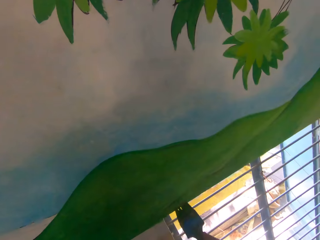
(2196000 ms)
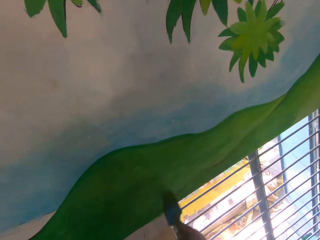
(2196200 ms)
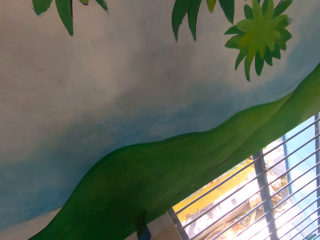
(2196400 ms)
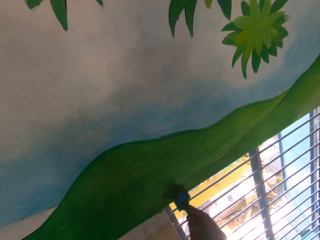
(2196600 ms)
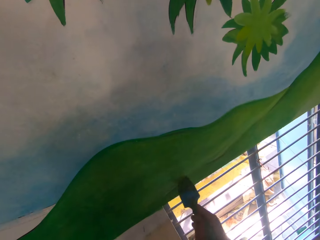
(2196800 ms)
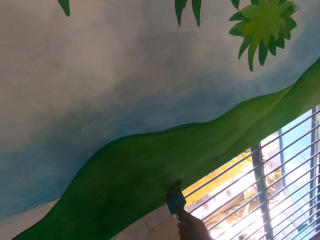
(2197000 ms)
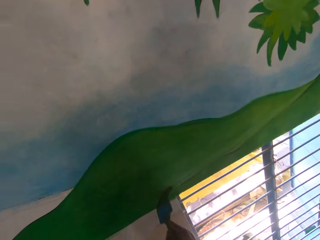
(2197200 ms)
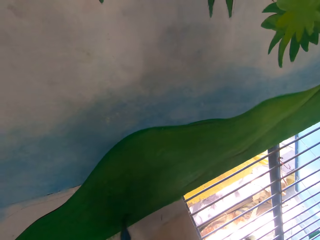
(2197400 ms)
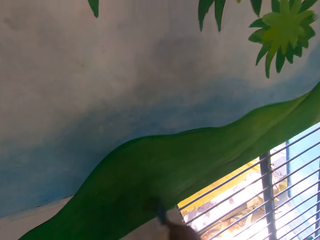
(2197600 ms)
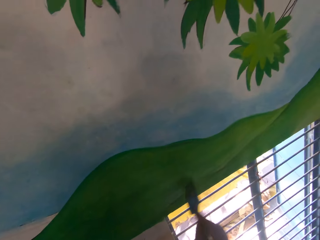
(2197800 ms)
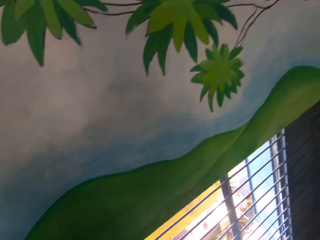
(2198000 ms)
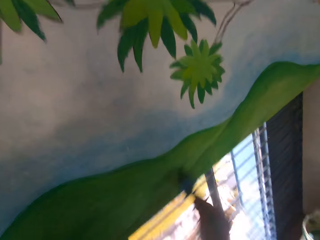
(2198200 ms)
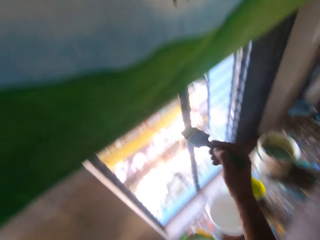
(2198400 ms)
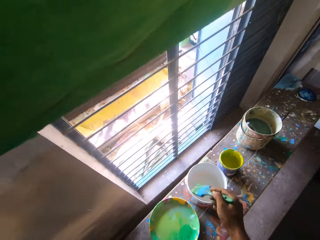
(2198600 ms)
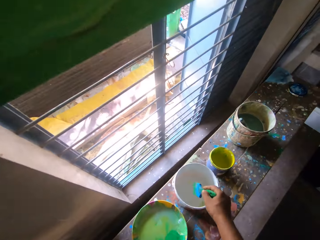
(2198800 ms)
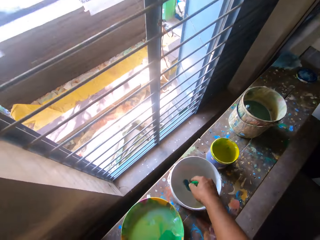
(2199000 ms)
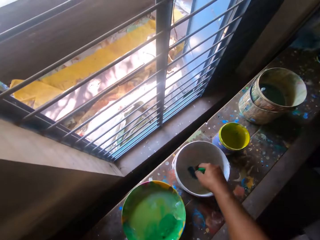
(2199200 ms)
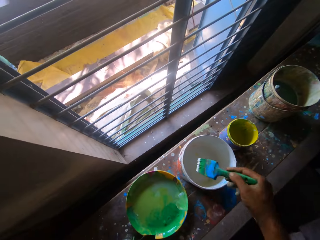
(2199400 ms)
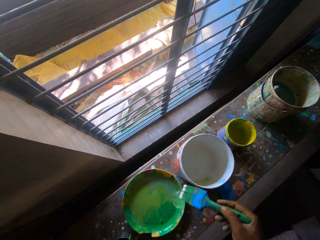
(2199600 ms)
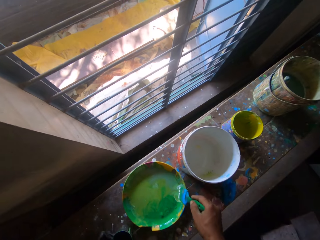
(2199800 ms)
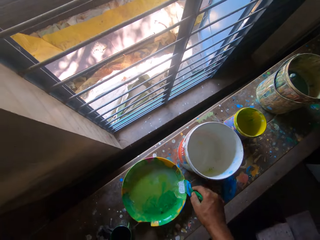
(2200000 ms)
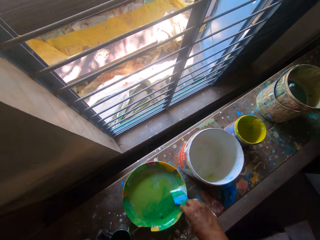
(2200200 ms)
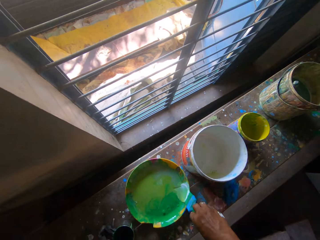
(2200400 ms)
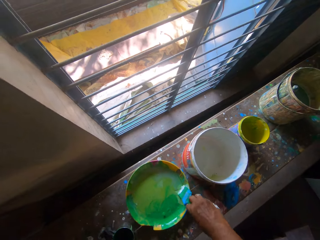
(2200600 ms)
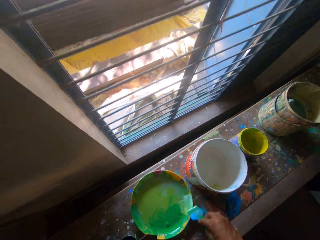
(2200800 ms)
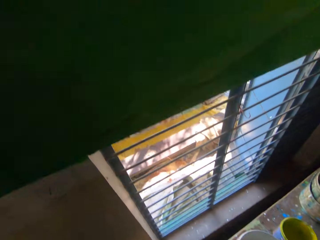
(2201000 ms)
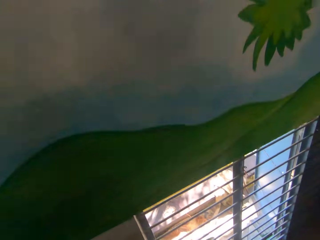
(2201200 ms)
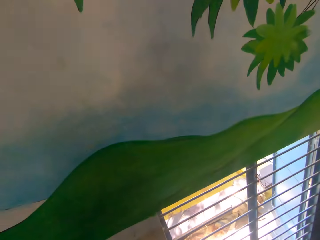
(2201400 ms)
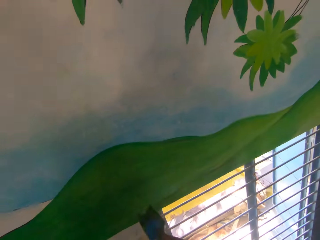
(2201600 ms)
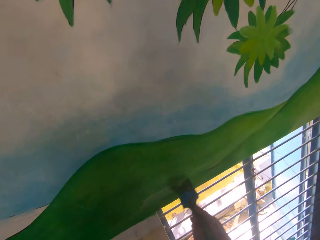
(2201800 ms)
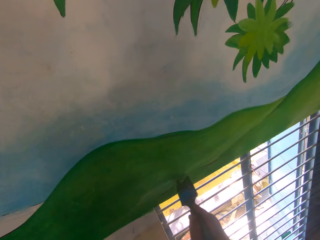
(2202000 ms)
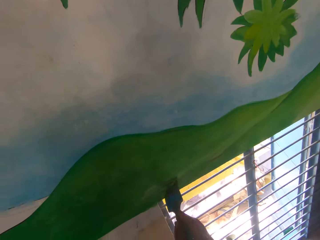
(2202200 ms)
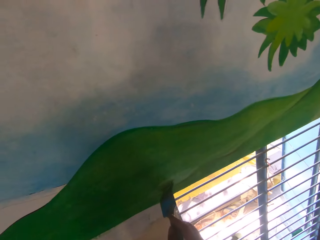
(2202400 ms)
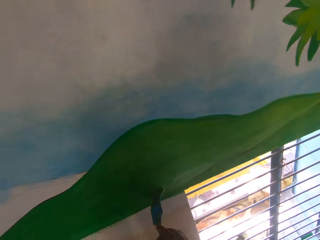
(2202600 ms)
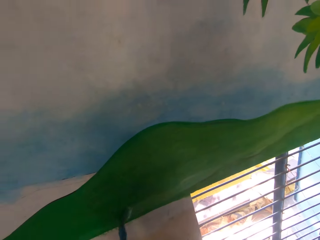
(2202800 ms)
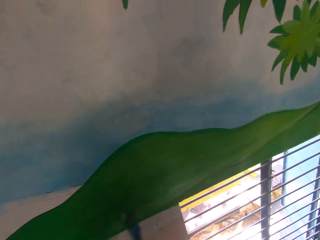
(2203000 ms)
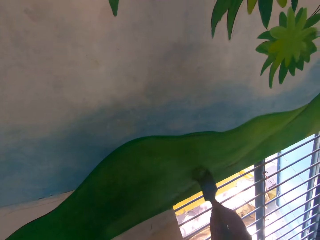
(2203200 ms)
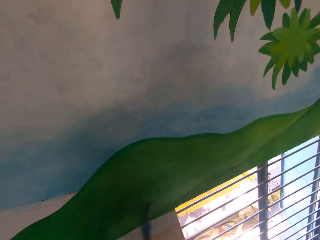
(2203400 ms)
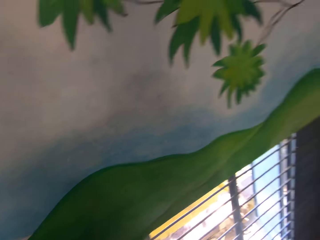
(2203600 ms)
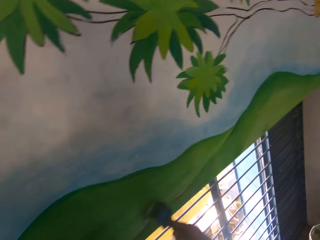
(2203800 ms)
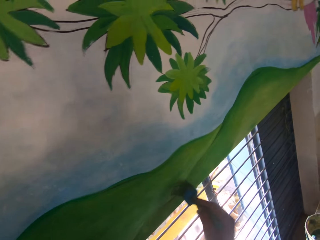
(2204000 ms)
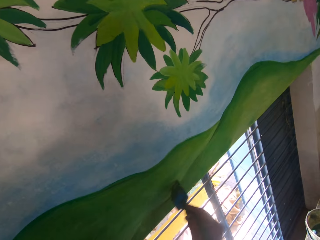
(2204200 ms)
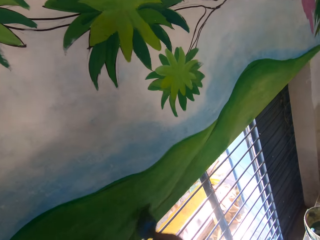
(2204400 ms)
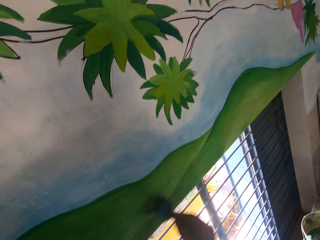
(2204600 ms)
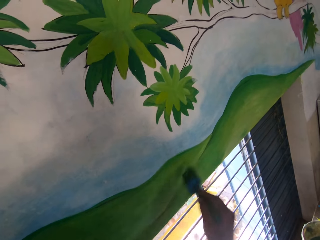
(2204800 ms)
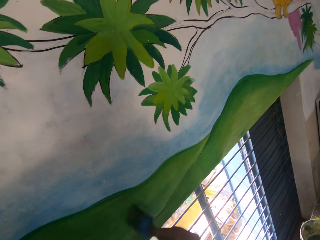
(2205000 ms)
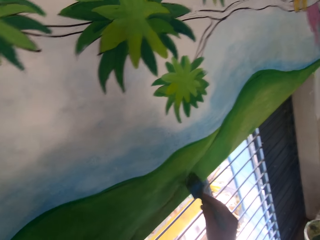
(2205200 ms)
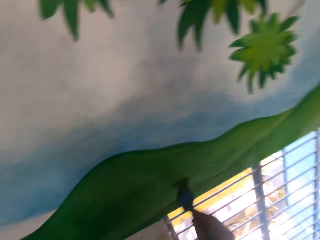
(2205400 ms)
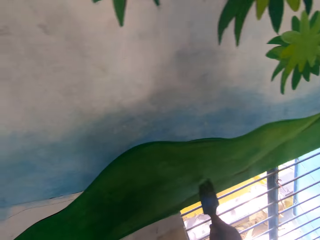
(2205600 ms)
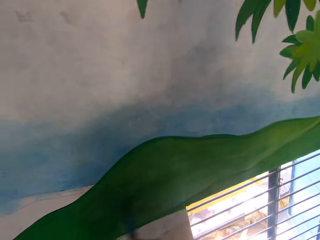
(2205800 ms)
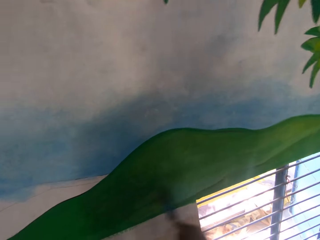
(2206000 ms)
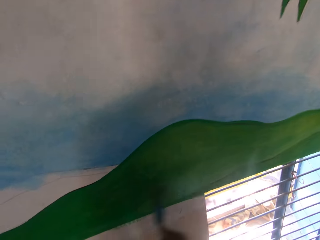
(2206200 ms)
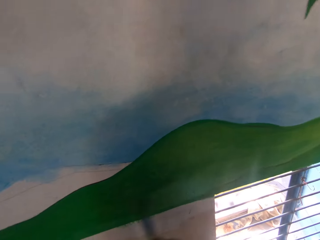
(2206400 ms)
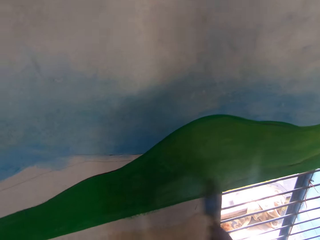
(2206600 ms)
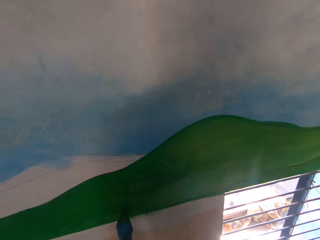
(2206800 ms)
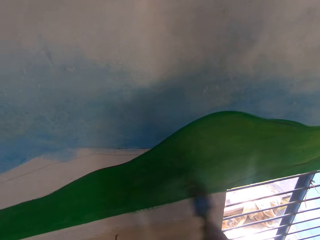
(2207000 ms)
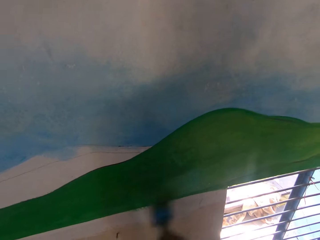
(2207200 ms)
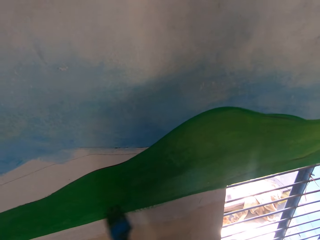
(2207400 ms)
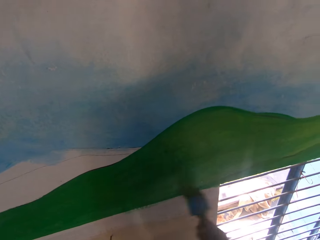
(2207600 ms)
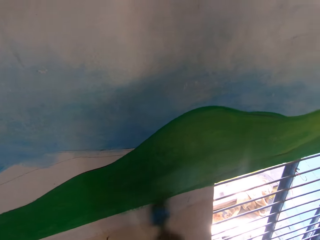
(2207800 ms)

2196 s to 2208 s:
The camera wearer paints the wall with the brush in his right hand. He dips the paintbrush into a white paint bucket on the bench with his right hand. He mixes the paint in the plate on the bench with the paintbrush in his right hand. He paints the wall with the brush in his right hand.

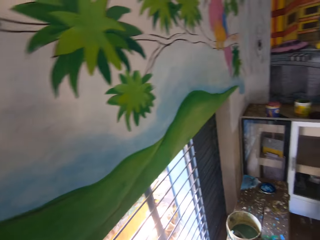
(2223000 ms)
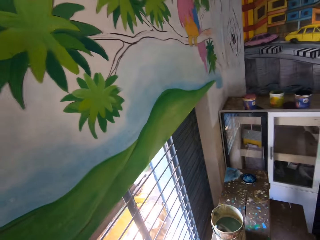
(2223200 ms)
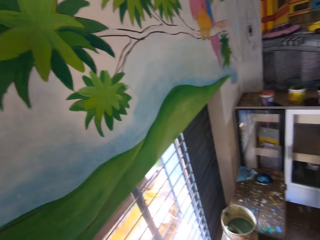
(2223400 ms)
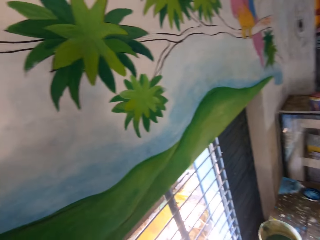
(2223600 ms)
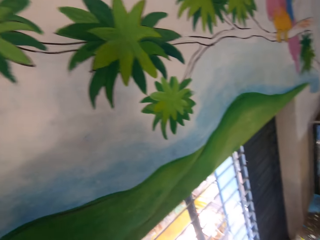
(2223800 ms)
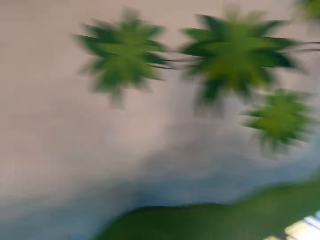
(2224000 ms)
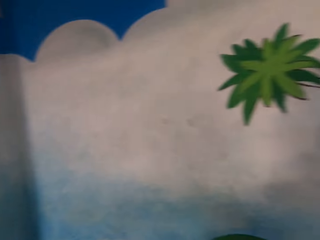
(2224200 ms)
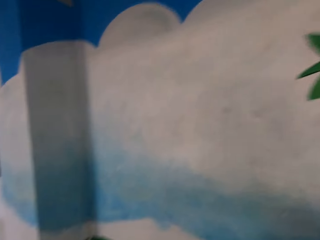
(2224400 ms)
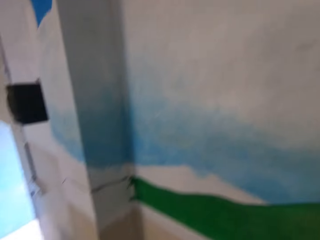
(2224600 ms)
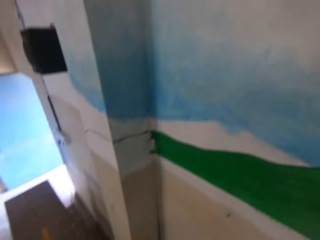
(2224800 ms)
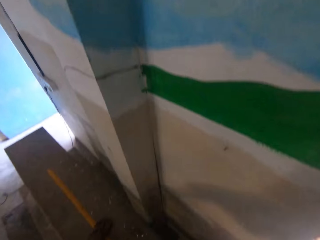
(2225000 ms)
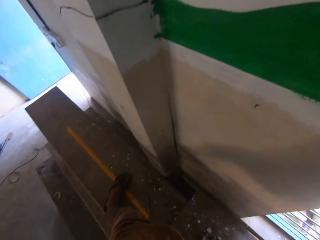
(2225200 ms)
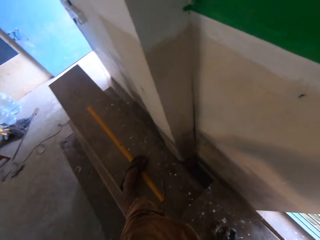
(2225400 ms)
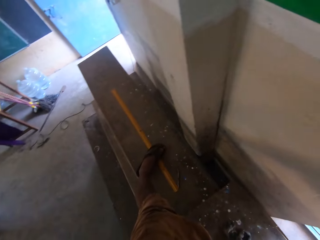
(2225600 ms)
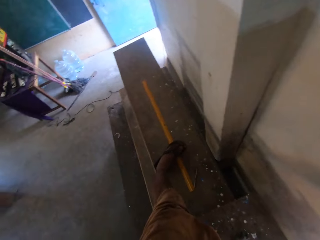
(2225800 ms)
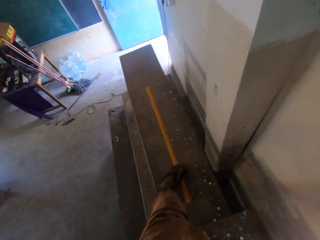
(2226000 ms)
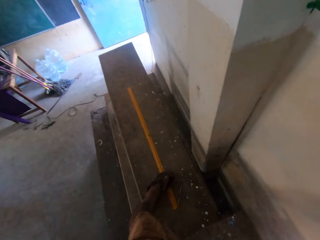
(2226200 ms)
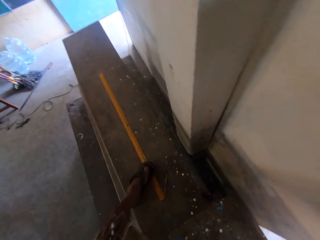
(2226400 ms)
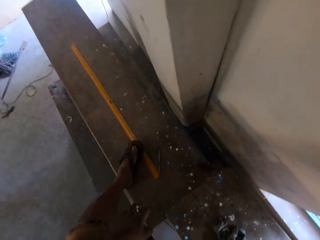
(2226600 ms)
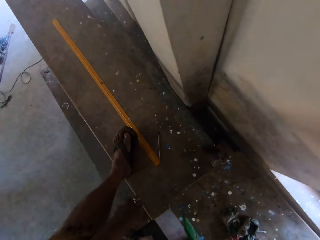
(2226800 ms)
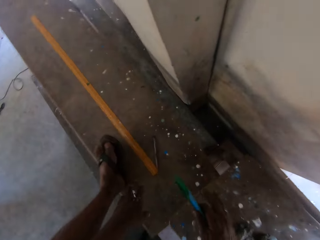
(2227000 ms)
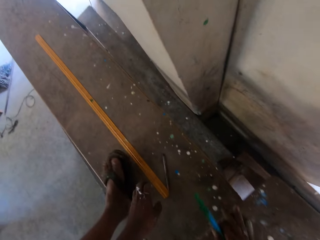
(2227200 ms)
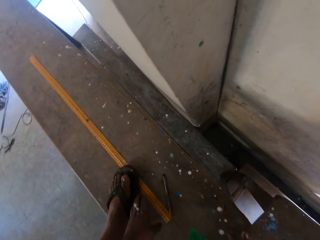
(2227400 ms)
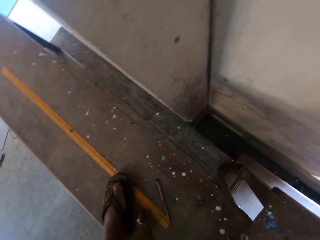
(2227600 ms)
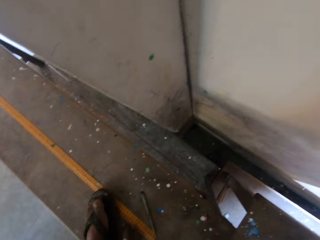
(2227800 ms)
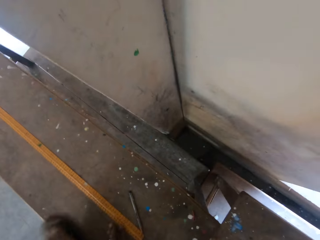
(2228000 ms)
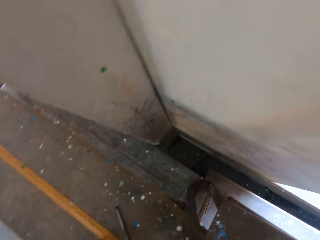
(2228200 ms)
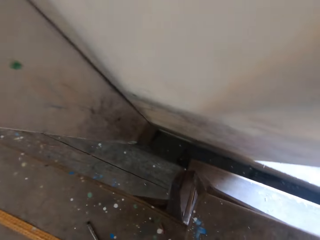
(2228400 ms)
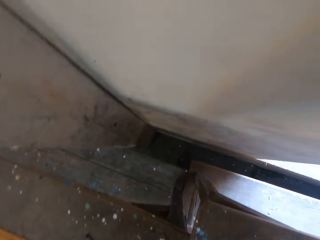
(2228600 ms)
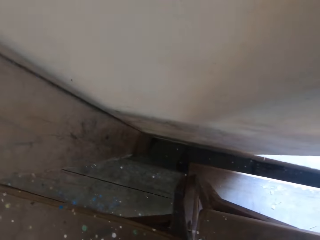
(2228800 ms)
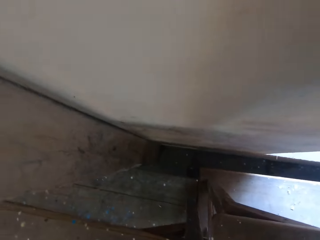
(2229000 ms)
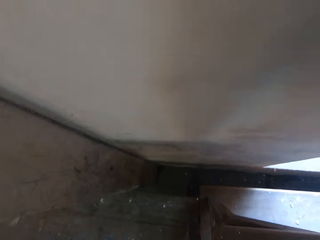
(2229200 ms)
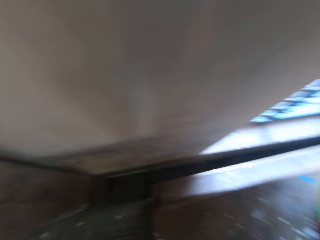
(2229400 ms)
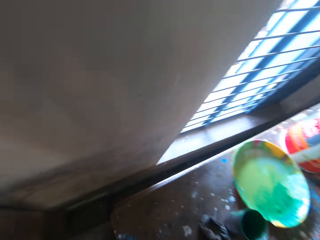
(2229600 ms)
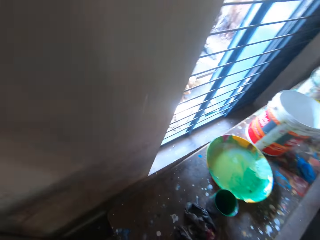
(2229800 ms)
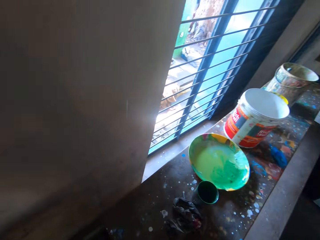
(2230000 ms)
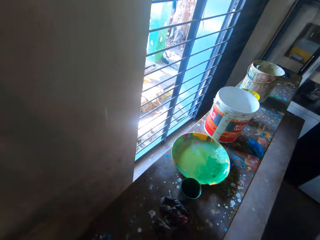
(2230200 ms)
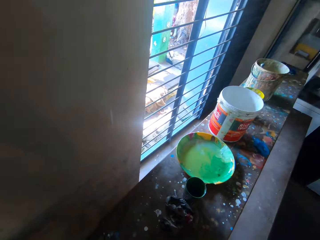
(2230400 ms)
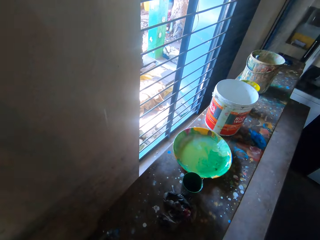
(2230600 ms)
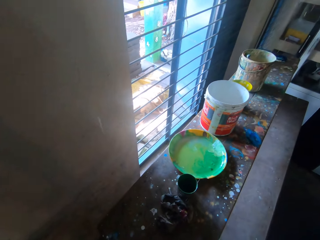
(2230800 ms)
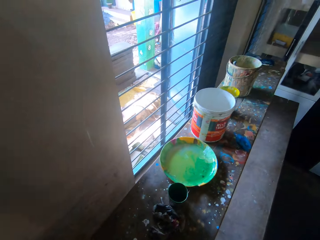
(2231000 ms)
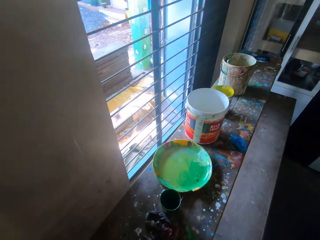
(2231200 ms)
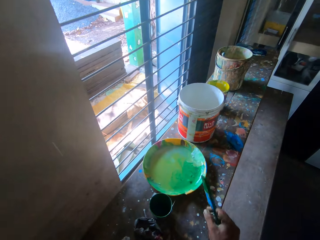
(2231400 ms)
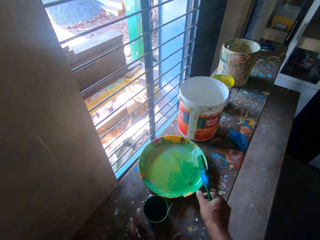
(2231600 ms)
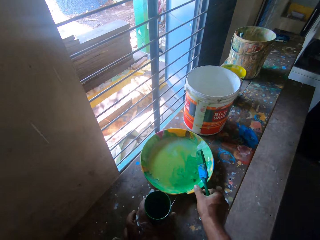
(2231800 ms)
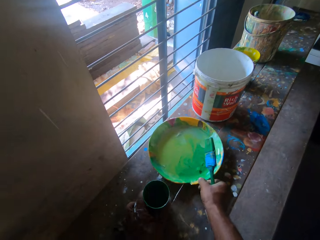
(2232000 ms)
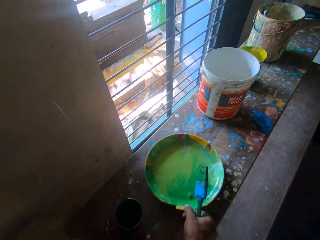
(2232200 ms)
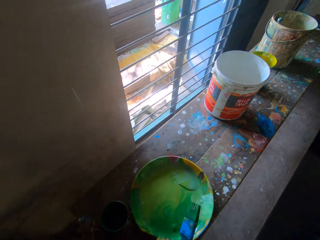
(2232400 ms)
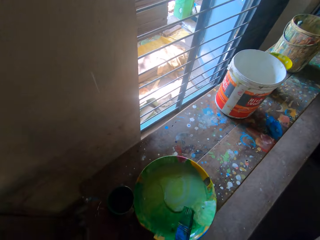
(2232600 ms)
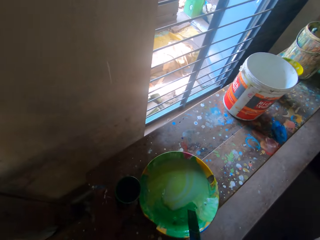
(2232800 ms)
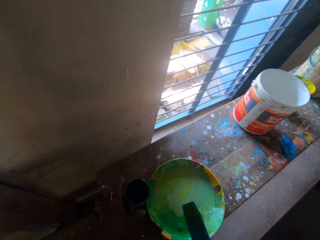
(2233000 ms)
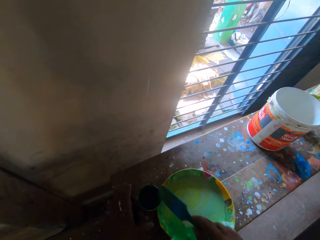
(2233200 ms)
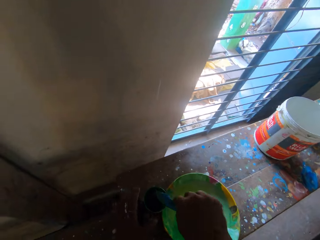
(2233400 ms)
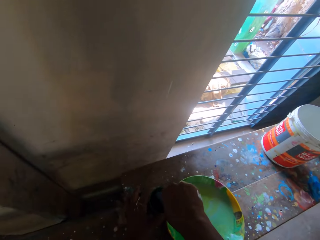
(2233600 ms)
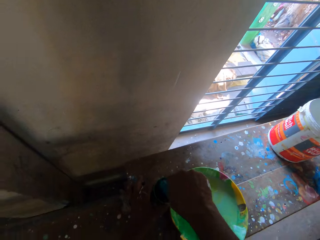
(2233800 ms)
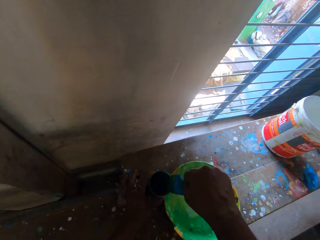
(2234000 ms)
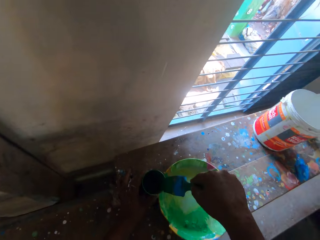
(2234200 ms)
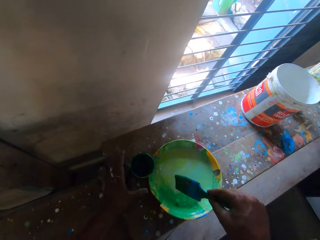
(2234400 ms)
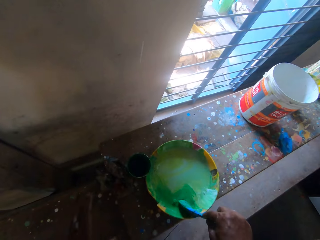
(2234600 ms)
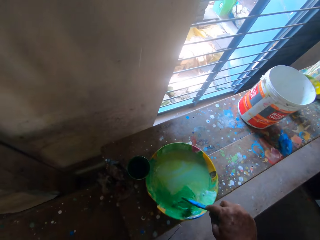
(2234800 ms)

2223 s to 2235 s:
The camera wearer looks around, steps down and looks around. He moves the plate on the bench with his right hand. He moves the cup on the bench with his left hand. He pulls the paint. He dips the paintbrush into the paint cup on the bench with his right hand. He holds the cup with his left hand.
